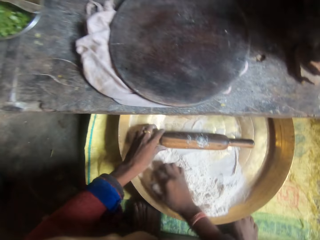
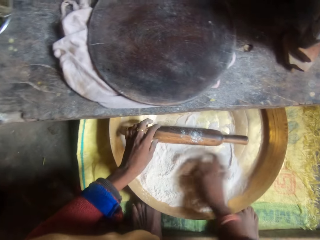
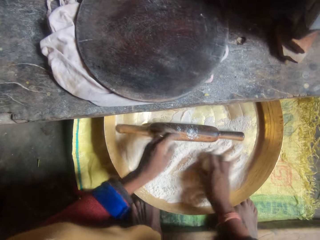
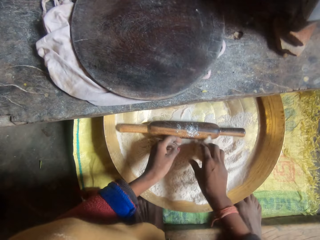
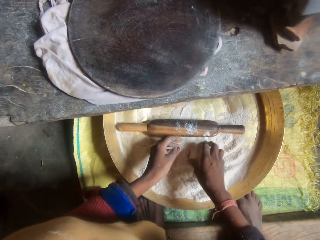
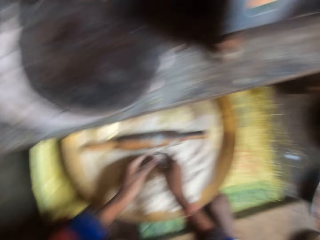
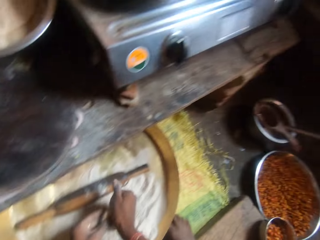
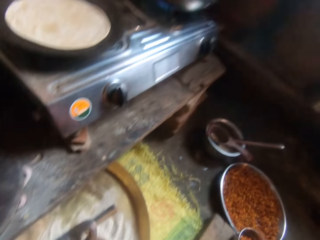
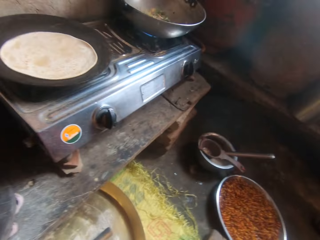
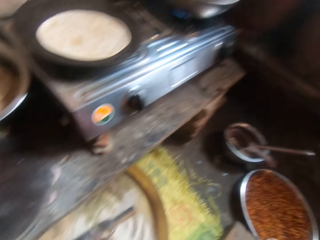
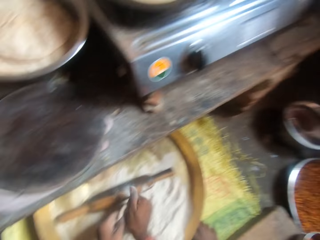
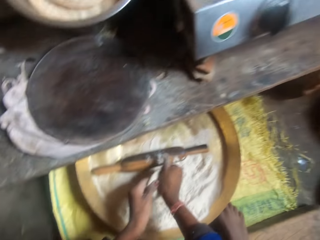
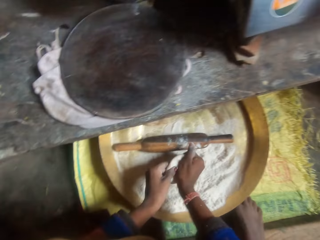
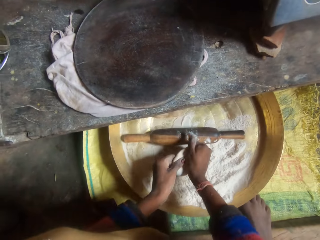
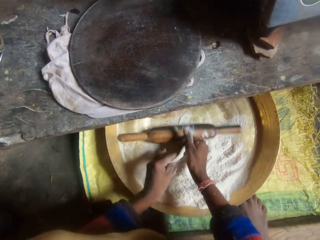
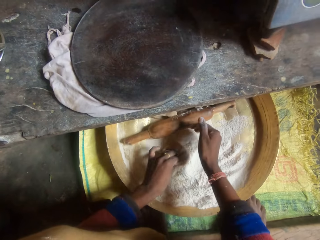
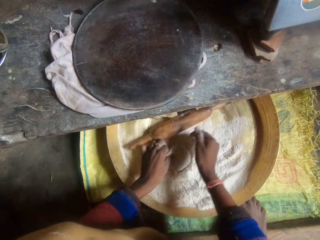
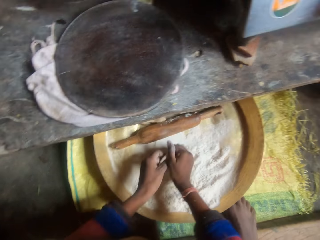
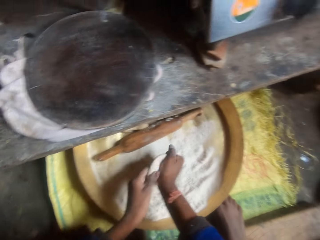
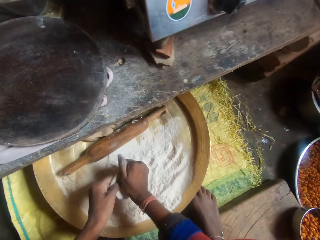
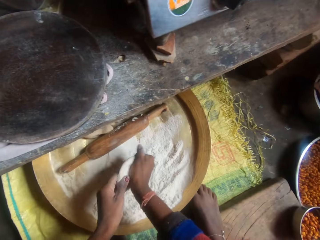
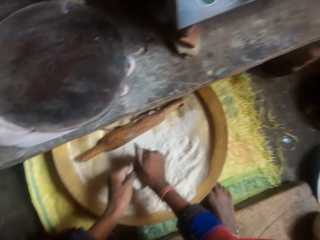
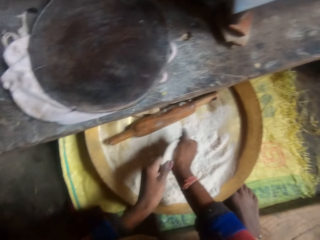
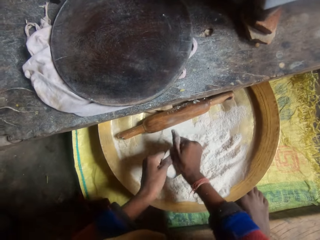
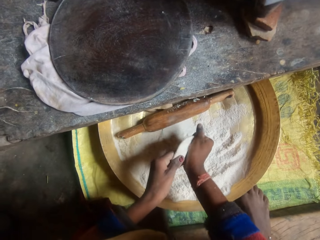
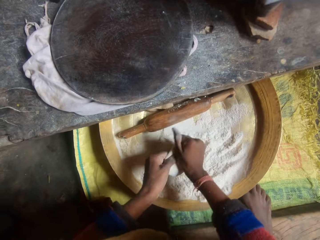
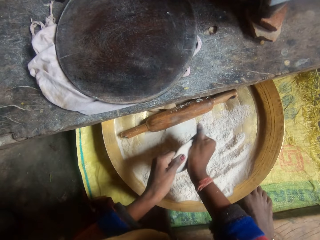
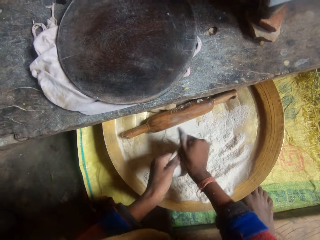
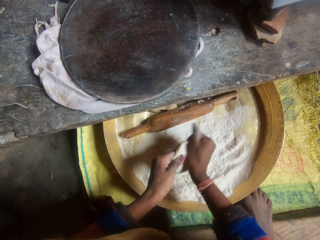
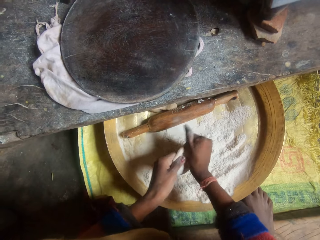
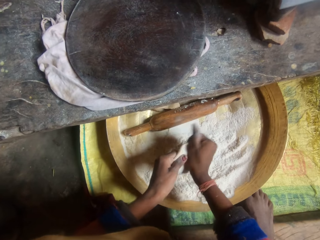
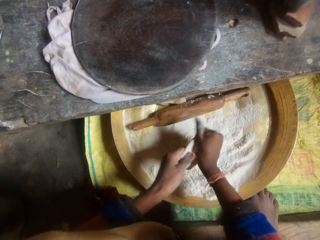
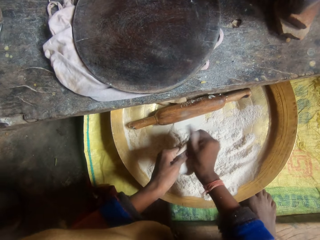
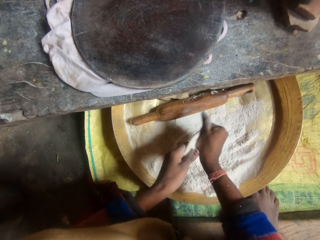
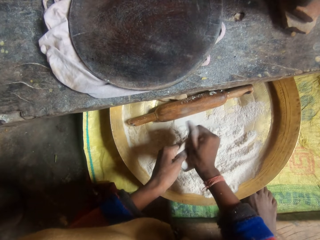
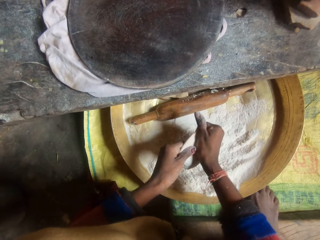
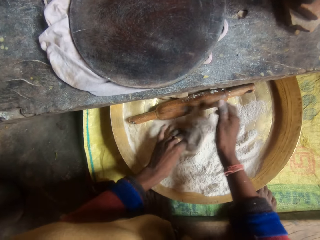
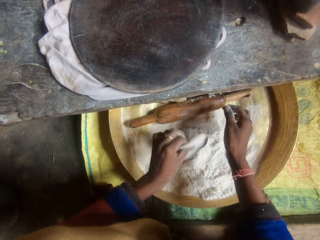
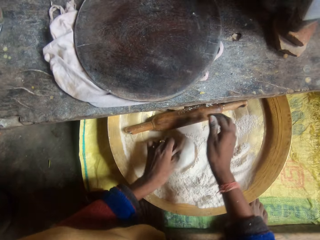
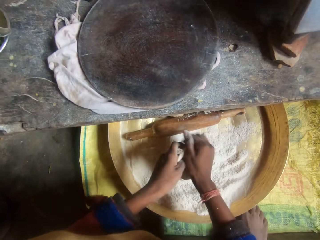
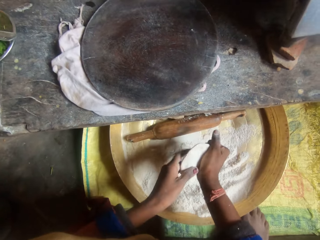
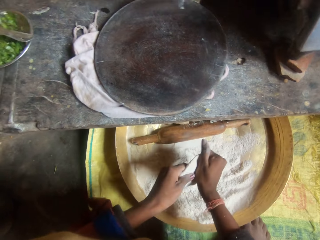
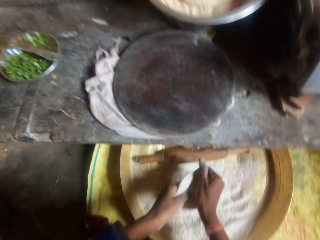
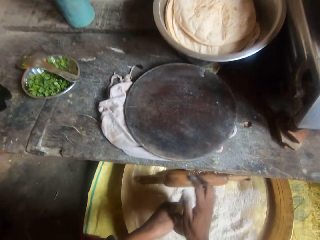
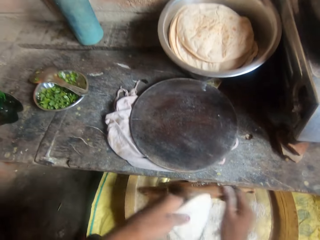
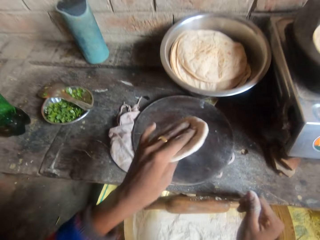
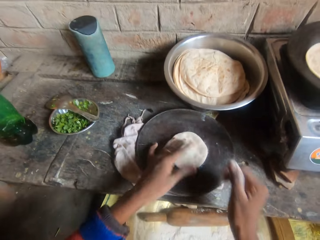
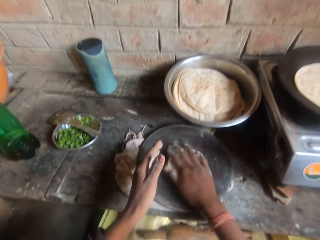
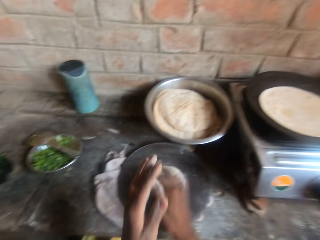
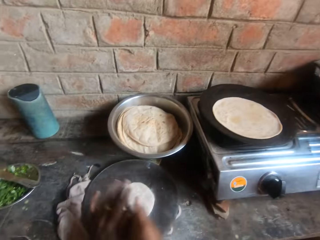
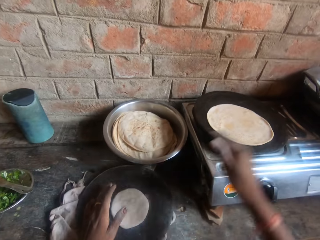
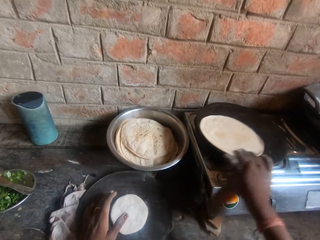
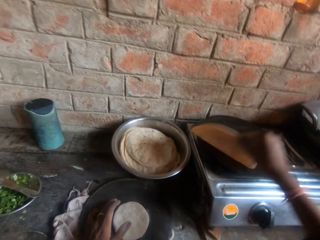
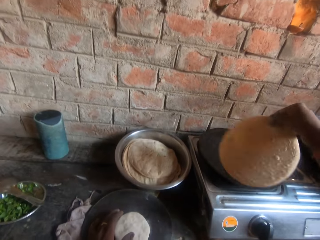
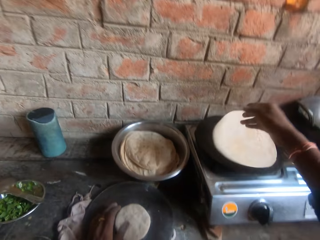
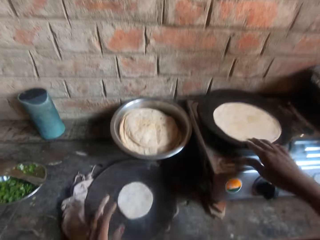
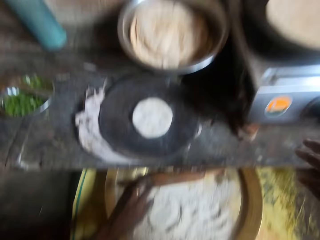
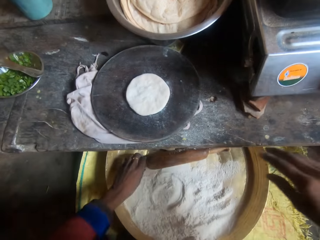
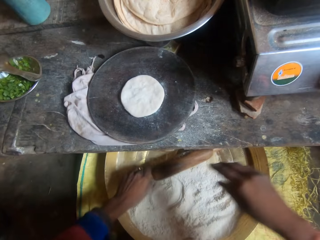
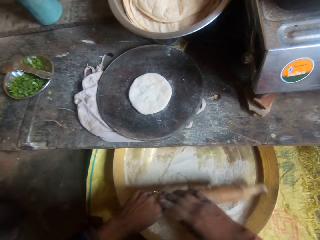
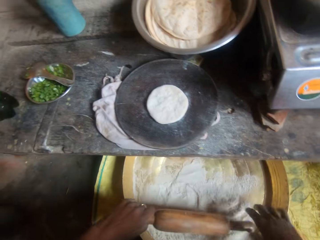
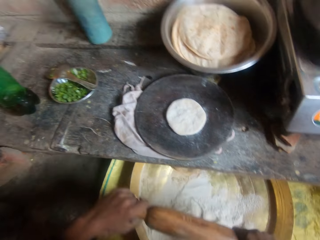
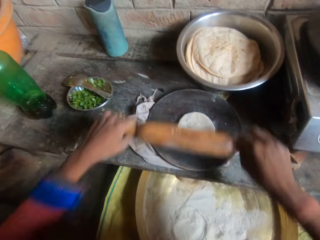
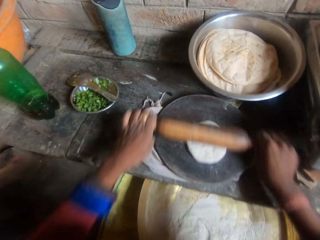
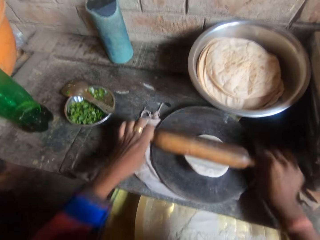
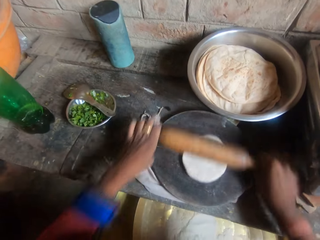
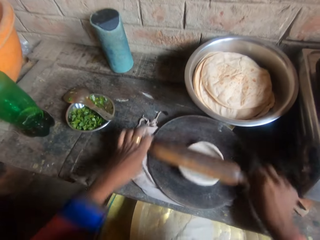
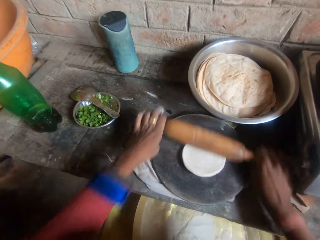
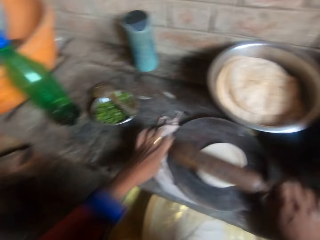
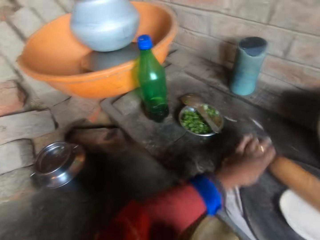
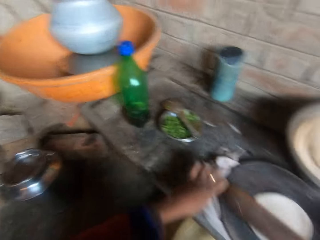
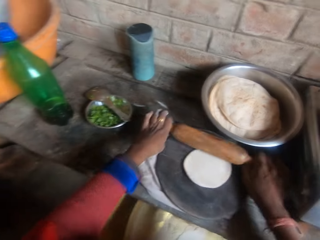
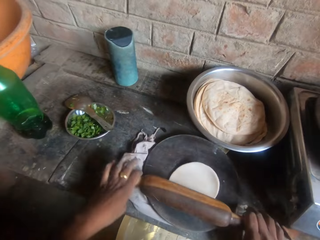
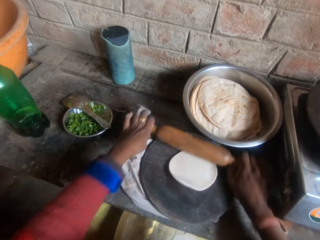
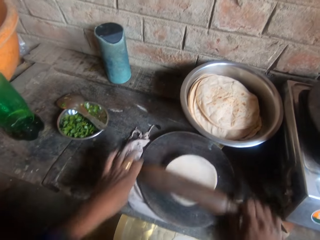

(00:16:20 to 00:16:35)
The camera wearer moves a rolling pin in a tray. She mixes dough with flour in the tray. She looks around a kitchen. She kneads the dough with her hands. She dips the dough in flour in the tray. She kneads the dough with hands. She puts down a flat bread on a round wooden pan. She flips the flat bread on a pan. She picks up the rolling pin from the tray. She kneads the dough on a board with the rolling pin.

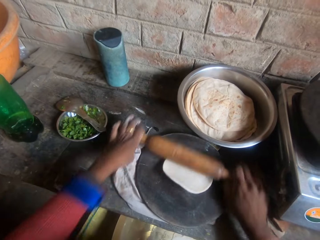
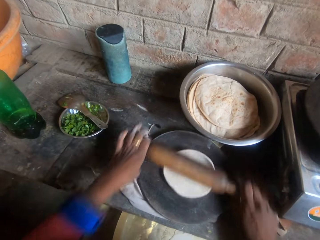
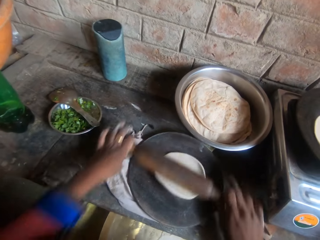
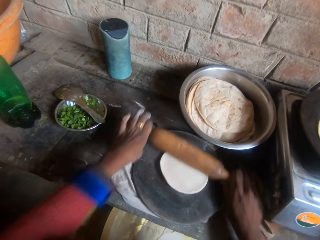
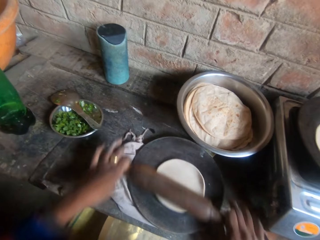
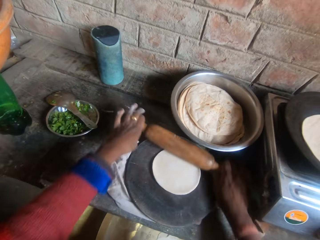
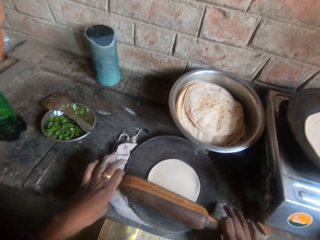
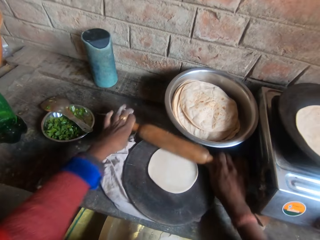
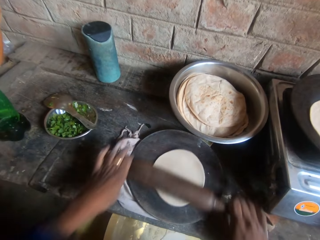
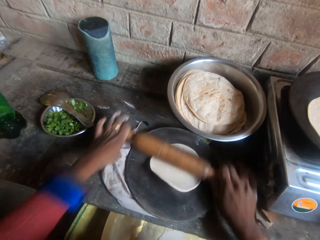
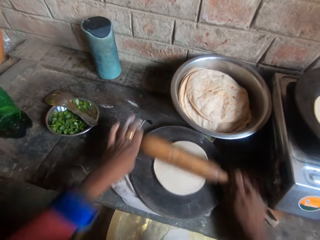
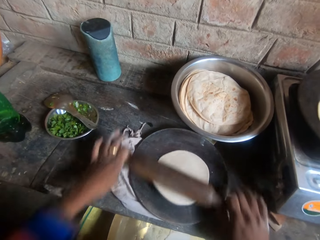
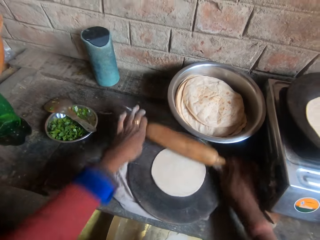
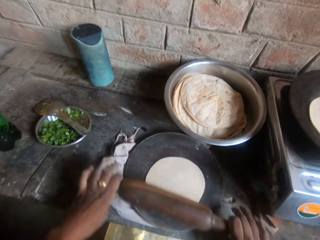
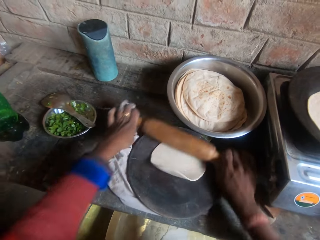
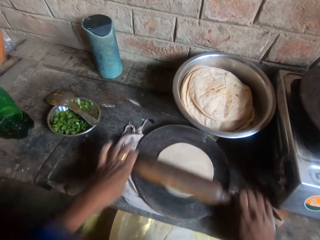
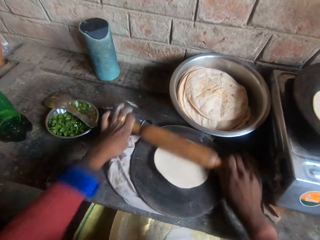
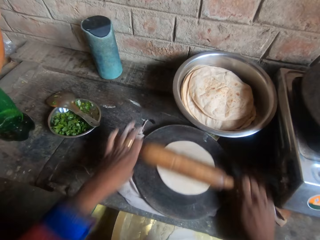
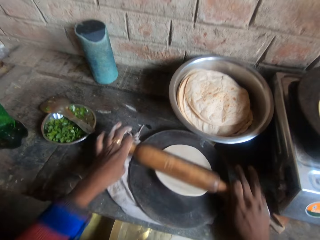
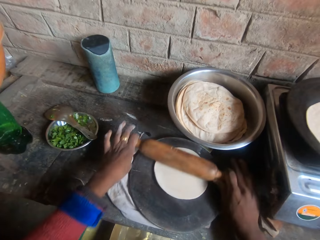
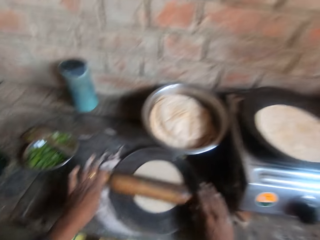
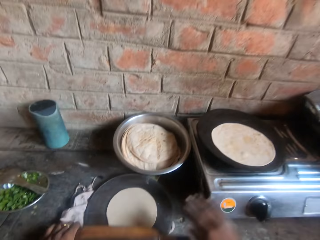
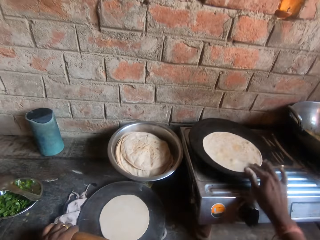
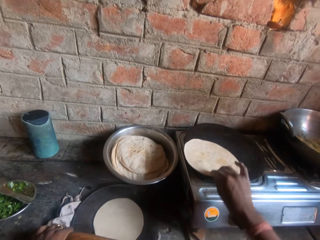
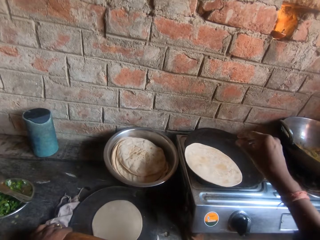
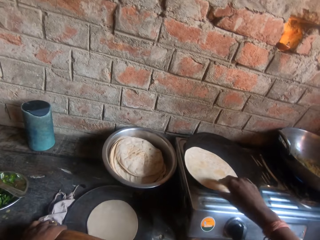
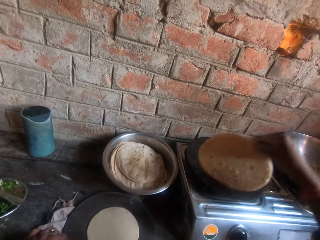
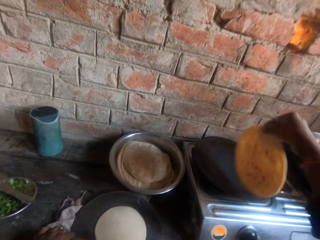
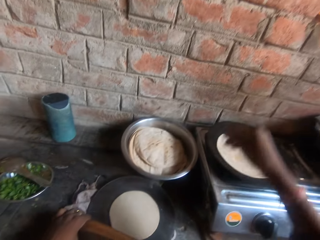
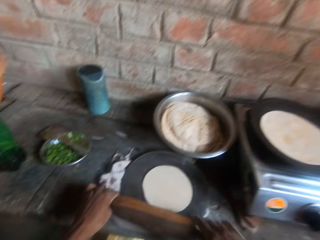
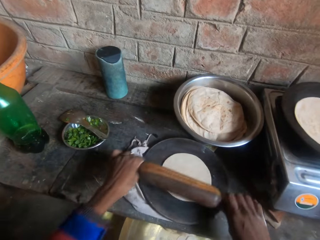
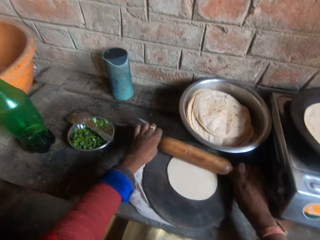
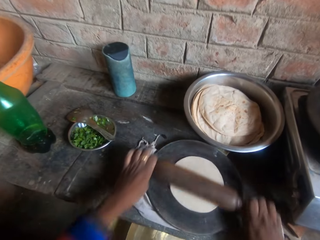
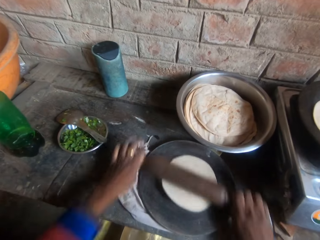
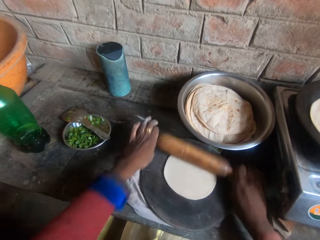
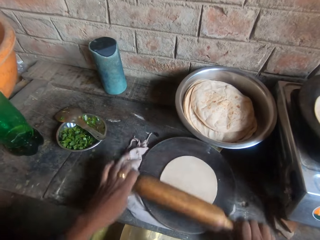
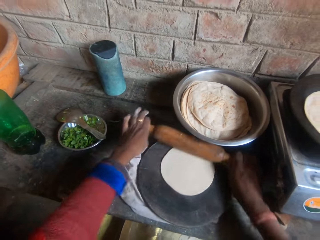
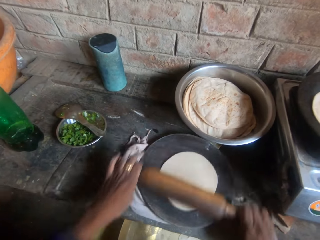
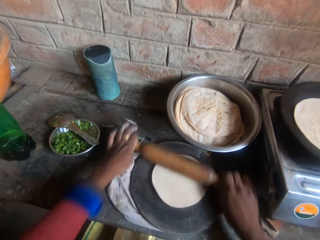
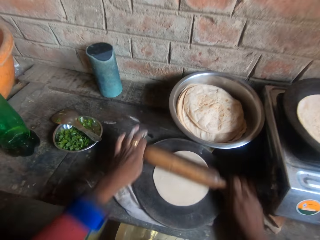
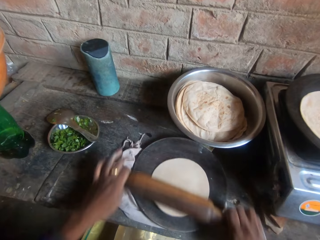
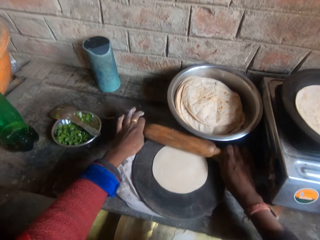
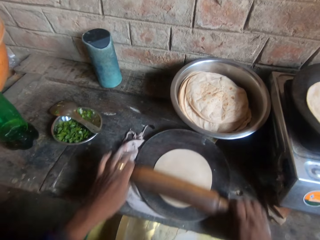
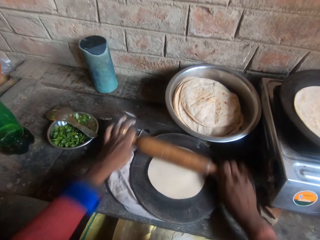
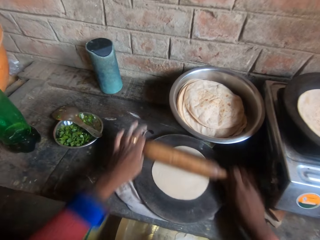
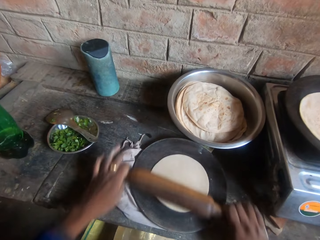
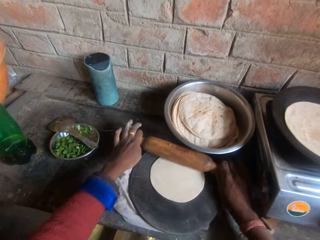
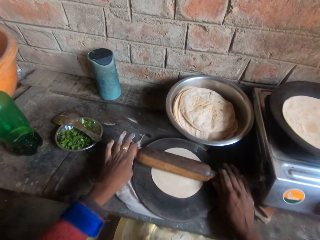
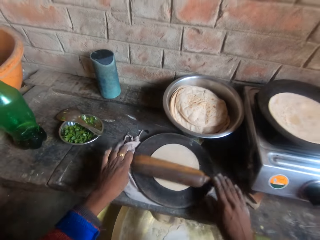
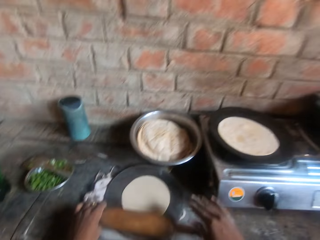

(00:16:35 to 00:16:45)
The camera wearer flips a flat bread on a pan. They knead the dough on a board with a rolling pin.
